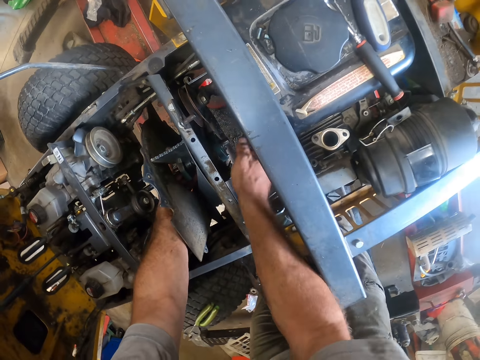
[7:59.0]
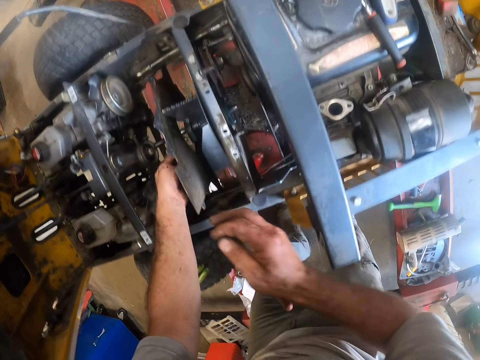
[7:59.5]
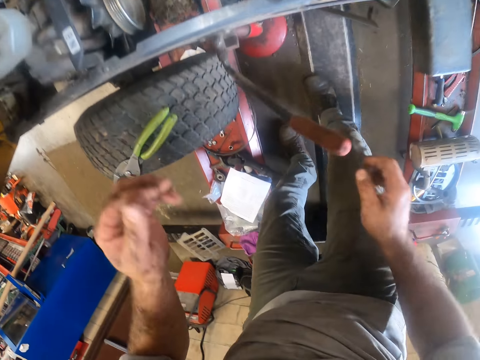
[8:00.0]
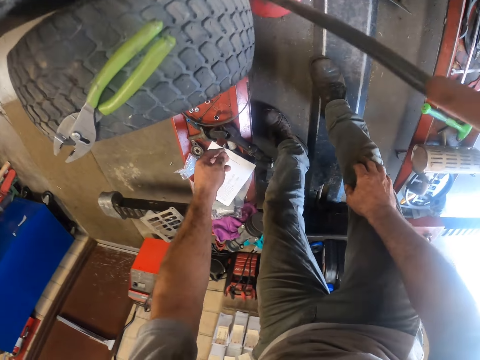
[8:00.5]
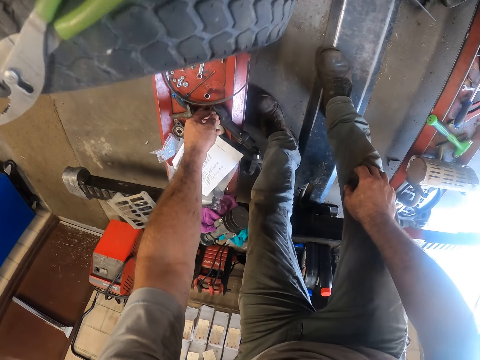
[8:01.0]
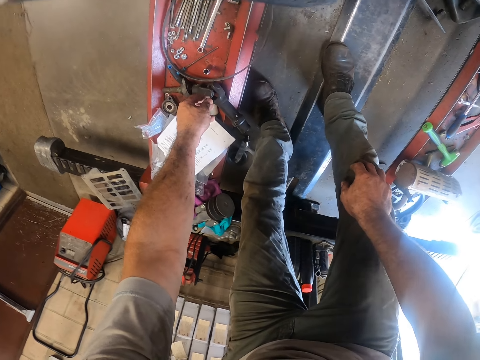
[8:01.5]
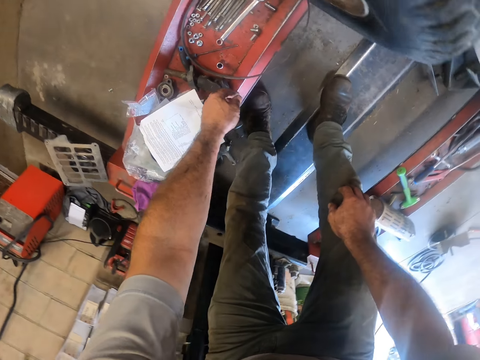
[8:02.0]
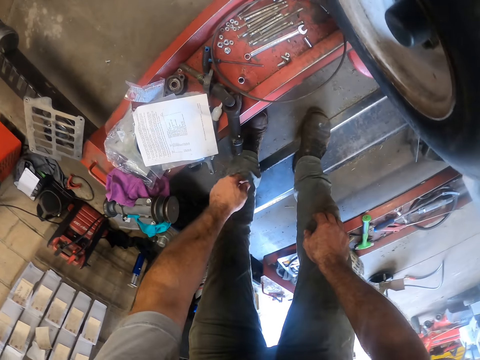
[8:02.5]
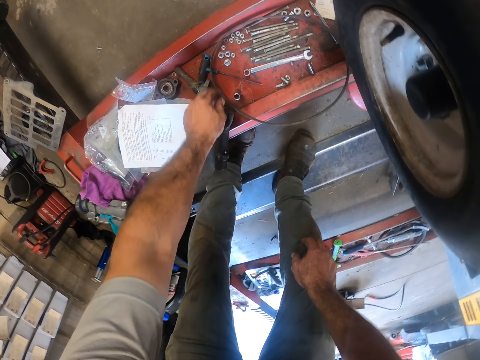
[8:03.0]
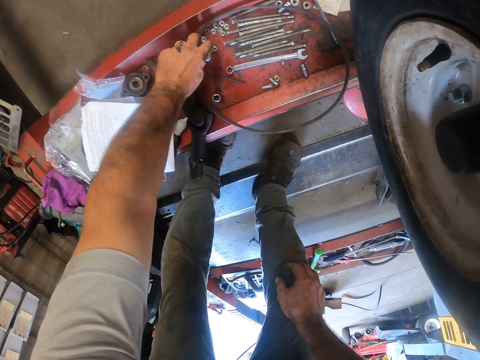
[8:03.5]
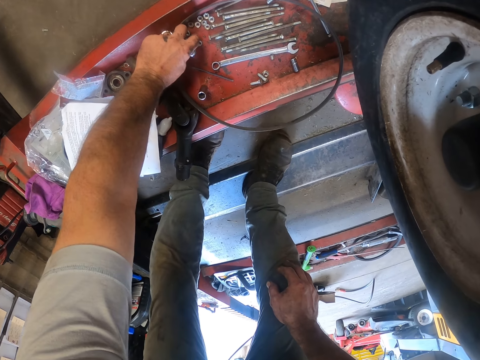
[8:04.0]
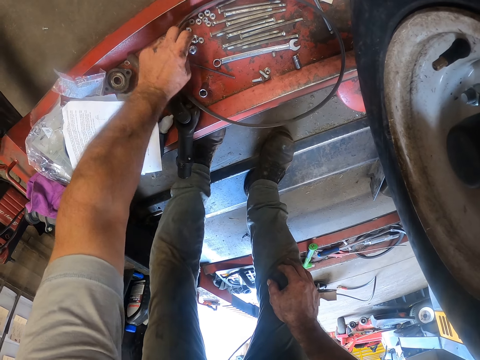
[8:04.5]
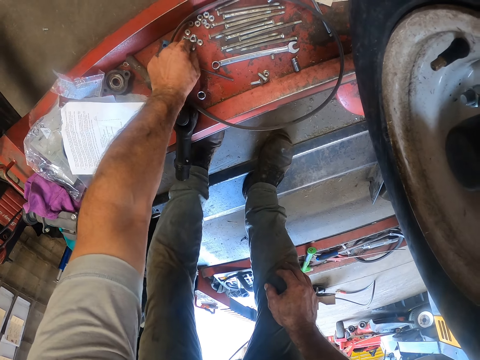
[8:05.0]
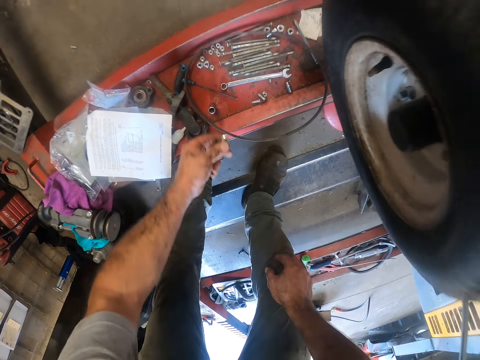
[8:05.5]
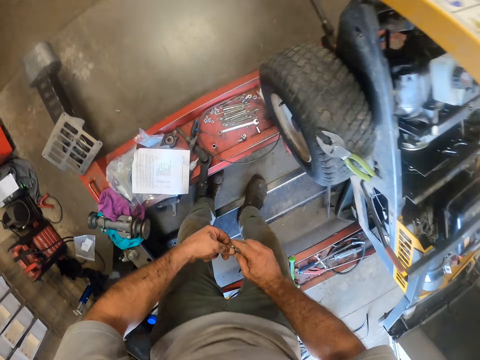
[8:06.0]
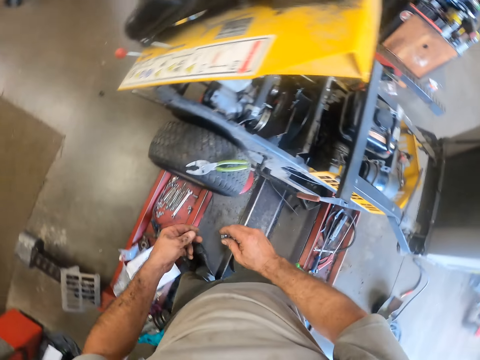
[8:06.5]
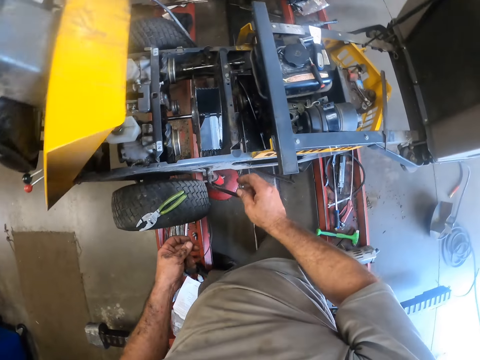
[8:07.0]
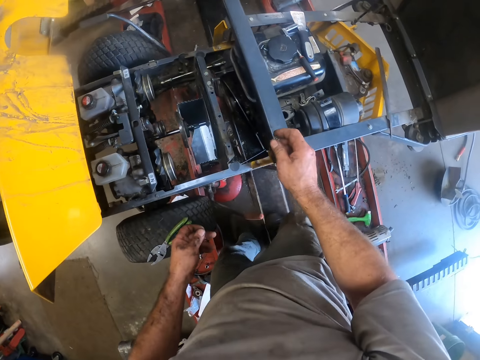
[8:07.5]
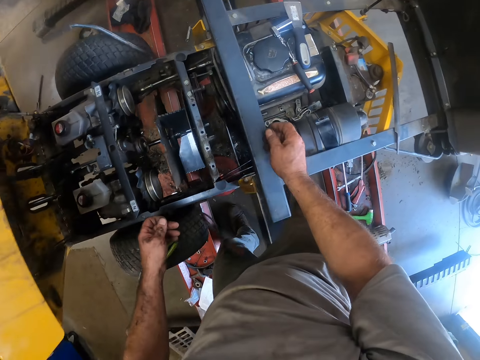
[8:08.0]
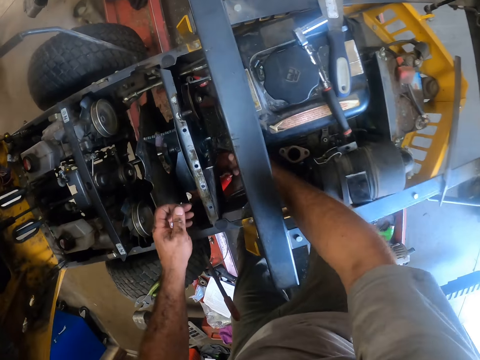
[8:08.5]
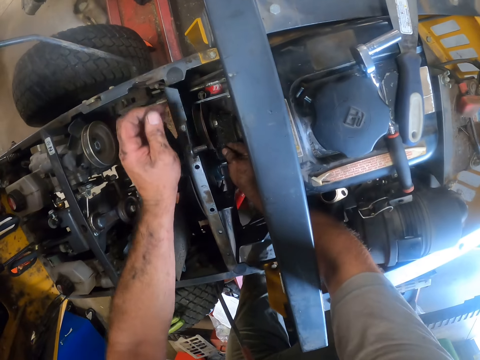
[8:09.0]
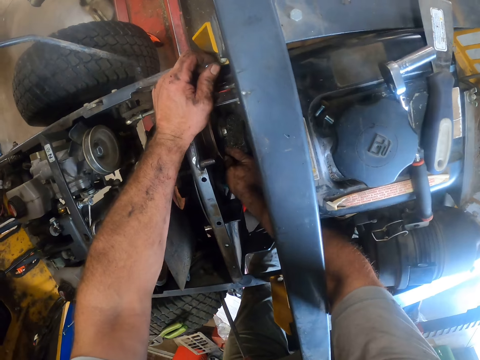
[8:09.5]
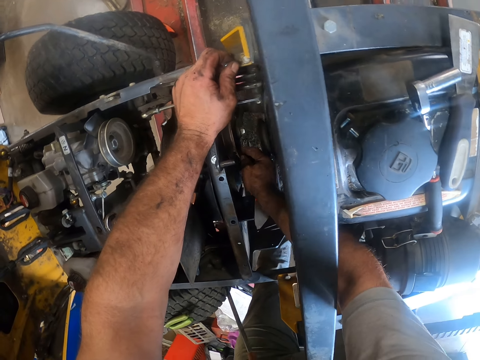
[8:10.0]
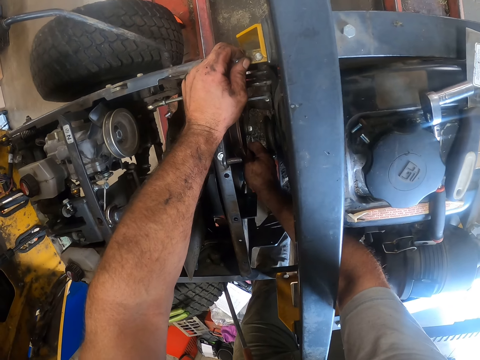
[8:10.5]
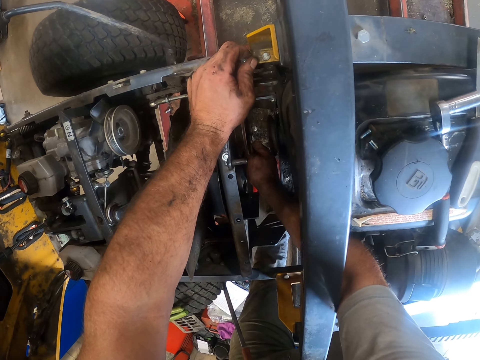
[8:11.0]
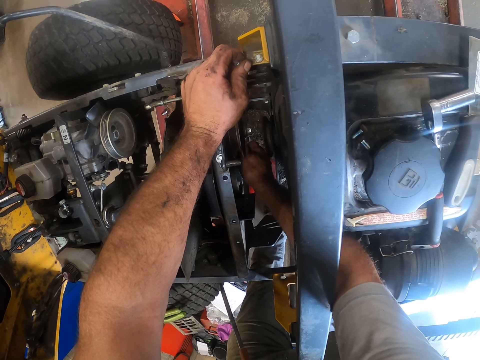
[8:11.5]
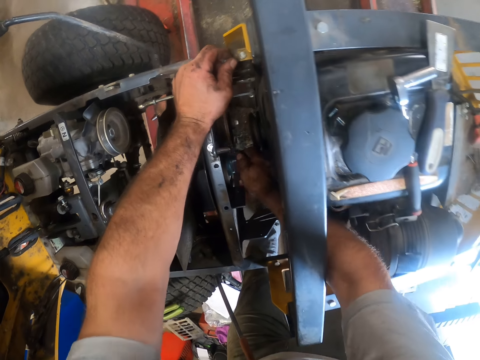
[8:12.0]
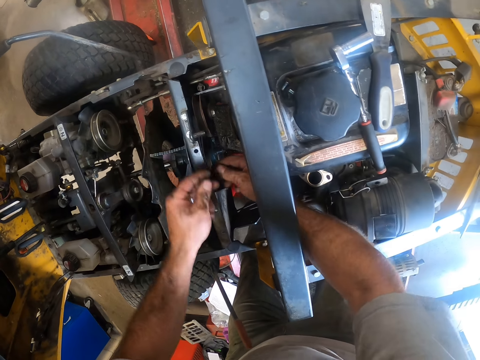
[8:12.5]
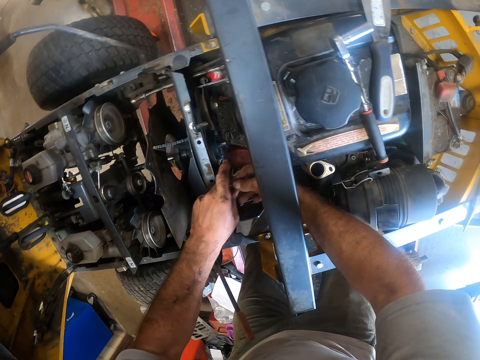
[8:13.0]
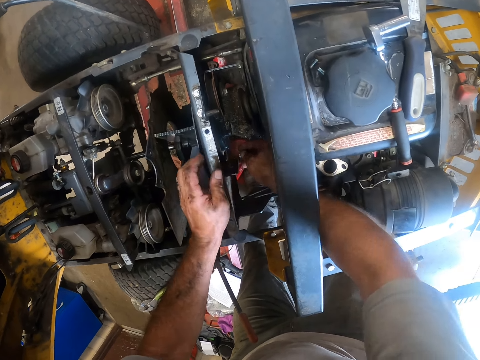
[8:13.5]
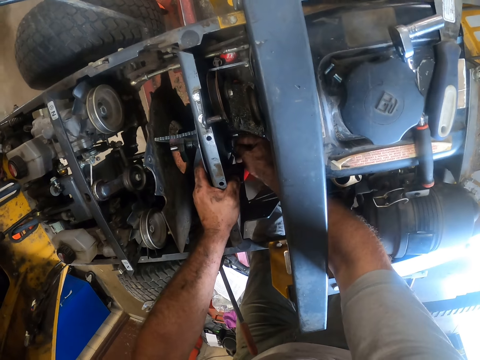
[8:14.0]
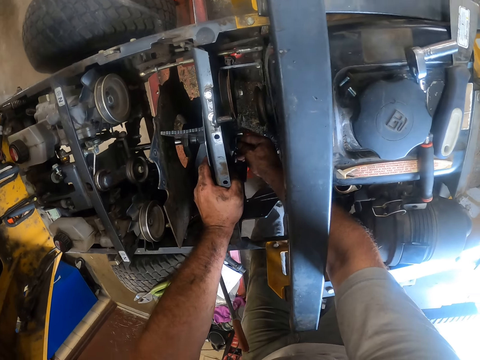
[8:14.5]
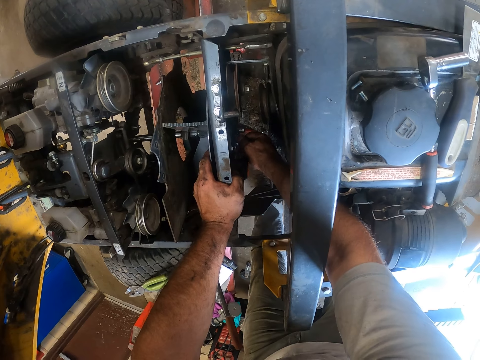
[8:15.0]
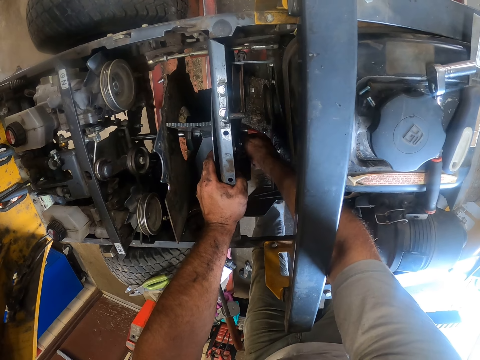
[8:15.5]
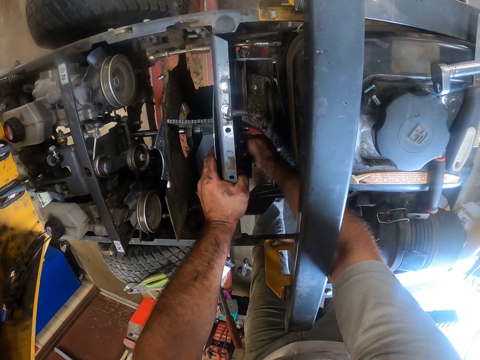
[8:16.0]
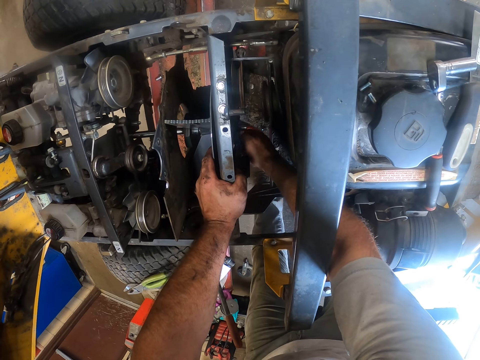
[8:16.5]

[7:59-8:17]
The camera wearer removes his hand from the fan. He picks up a nut from the steel with his left hand. He picks up another nut from the steel with his left hand. He passes a nut from his right hand to his left hand. He fixes the nut to the lawnmower with his right hand. He tightens the nut. He passes the nut from his left hand to his right hand. He fixes the nut to the lawnmower with his right hand.

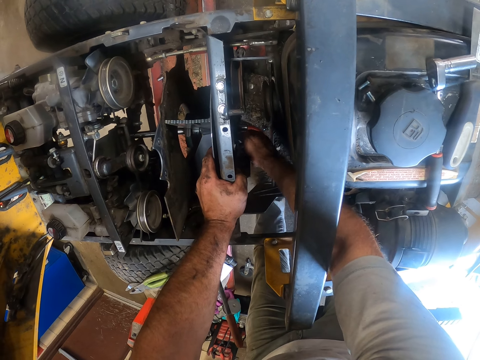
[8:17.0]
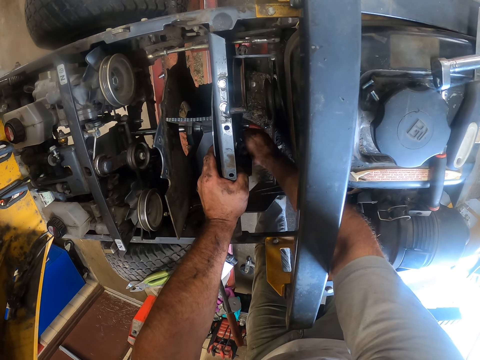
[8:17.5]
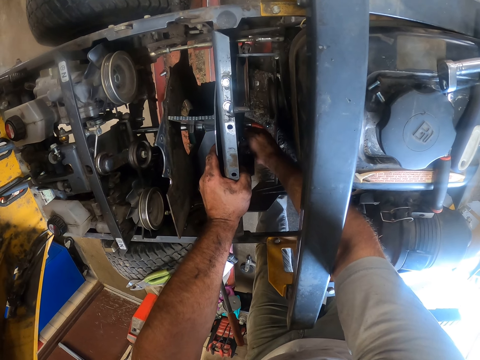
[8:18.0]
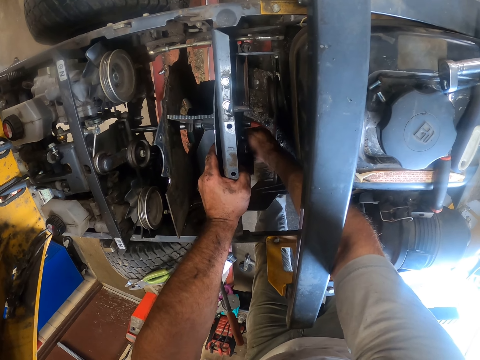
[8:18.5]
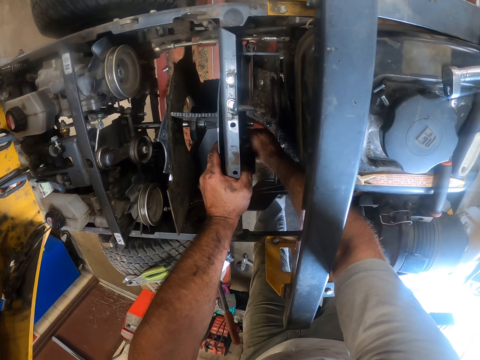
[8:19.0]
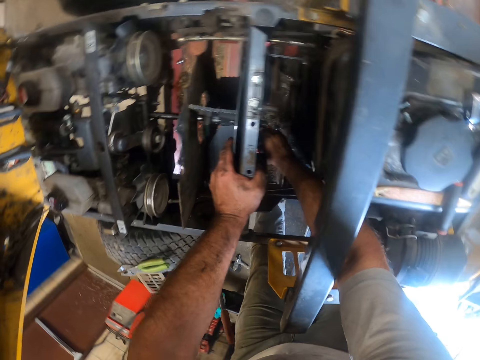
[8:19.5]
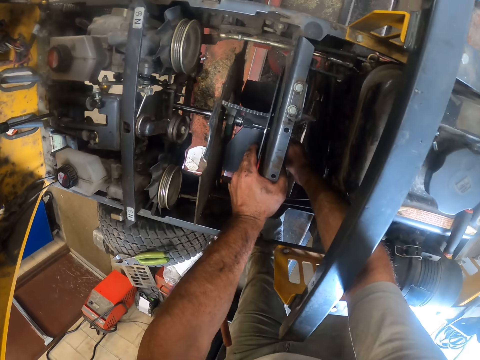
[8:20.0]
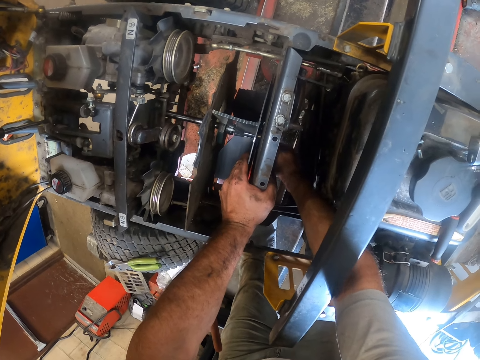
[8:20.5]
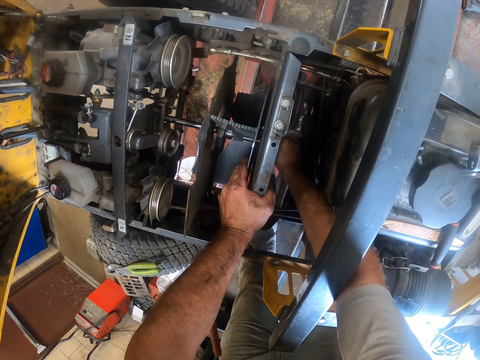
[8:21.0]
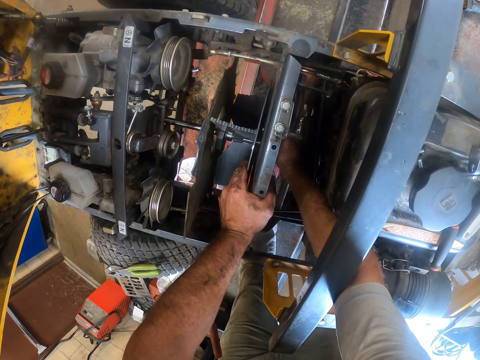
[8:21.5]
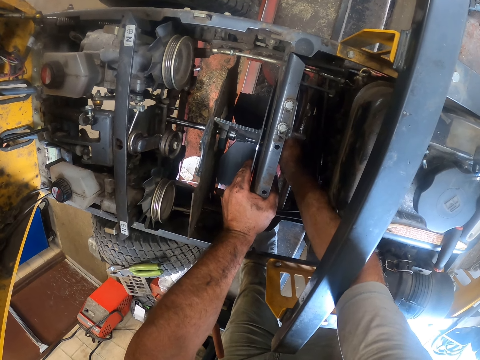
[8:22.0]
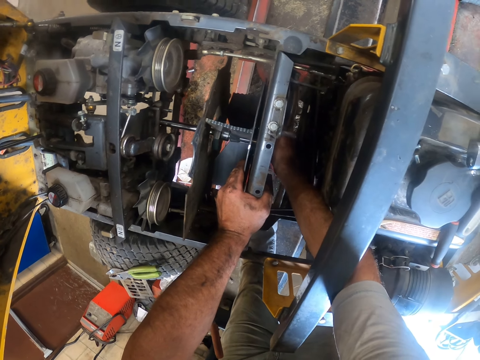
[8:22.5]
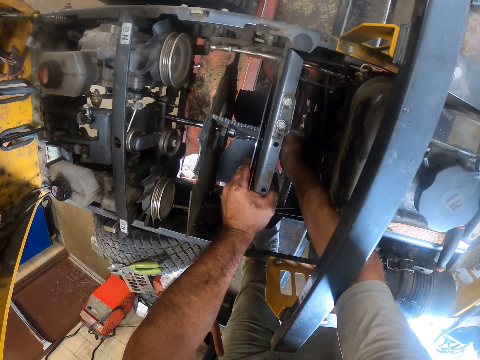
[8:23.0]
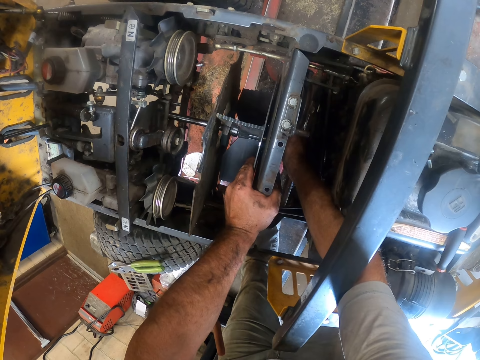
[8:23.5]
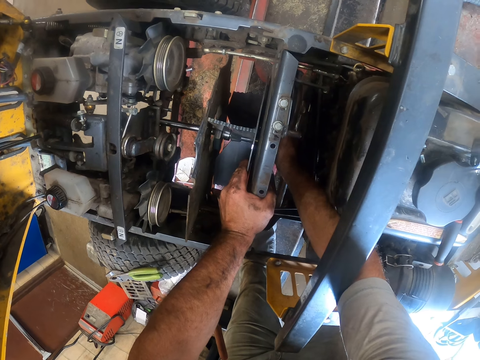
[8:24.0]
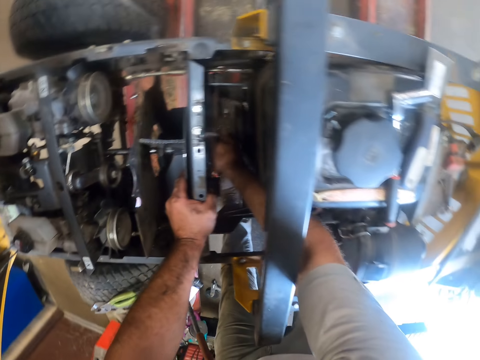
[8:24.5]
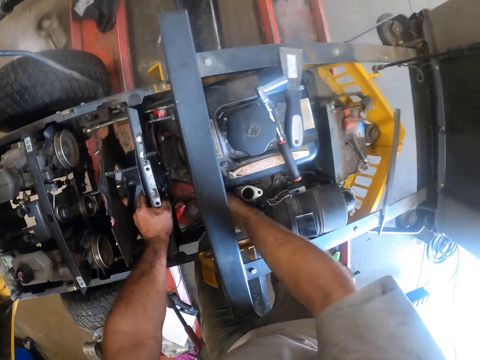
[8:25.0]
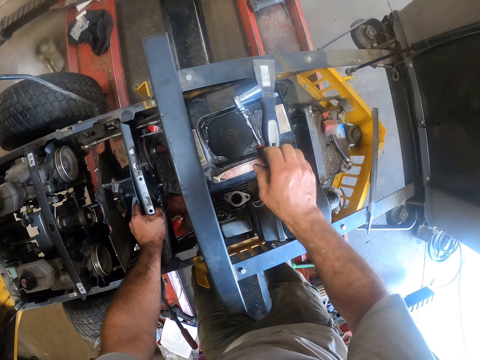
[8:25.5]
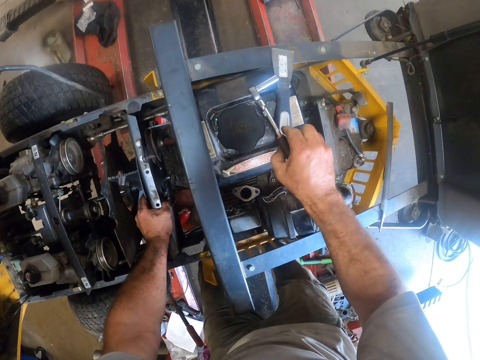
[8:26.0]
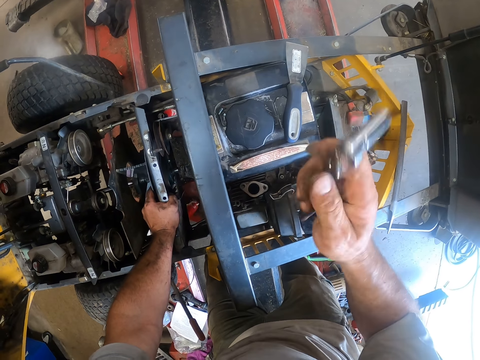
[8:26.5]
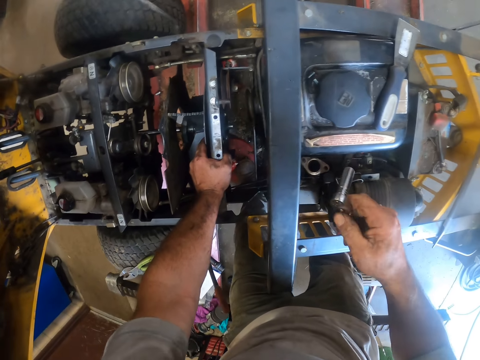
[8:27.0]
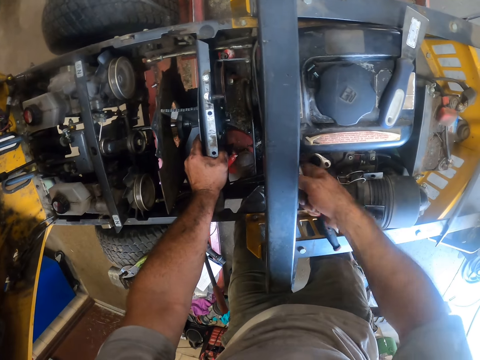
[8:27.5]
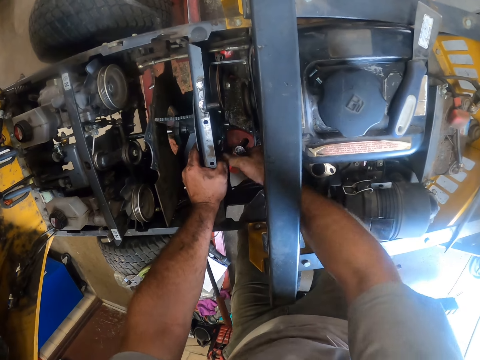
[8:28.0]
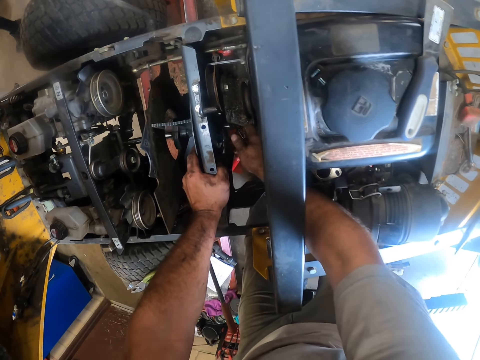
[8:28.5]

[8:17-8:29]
The camera wearer picks up a wheel wrench or box spanner from the lawnmower with his right hand.
